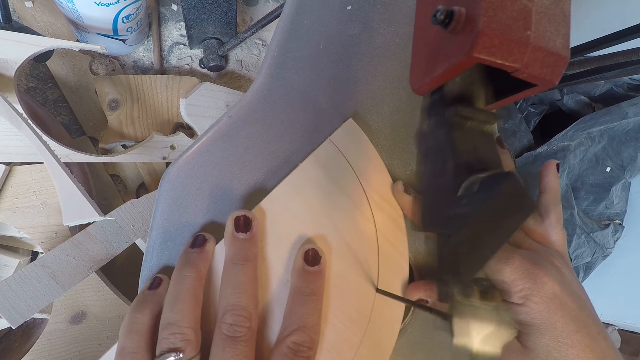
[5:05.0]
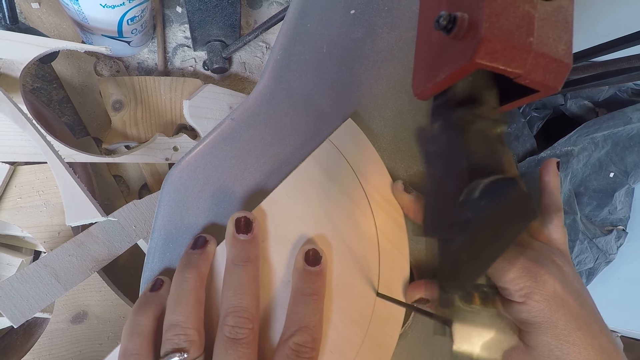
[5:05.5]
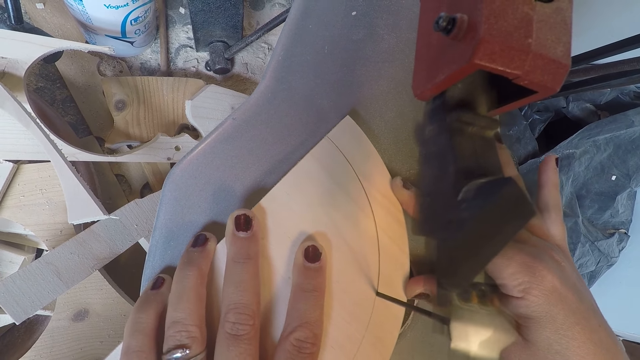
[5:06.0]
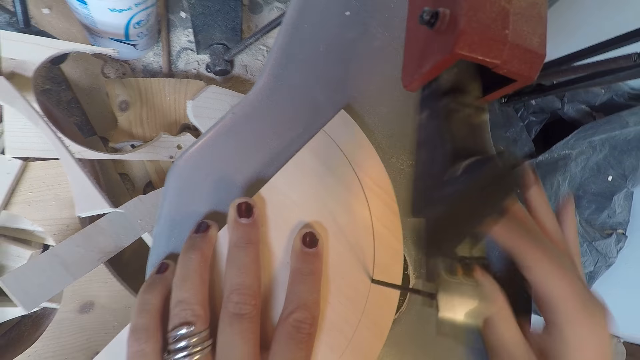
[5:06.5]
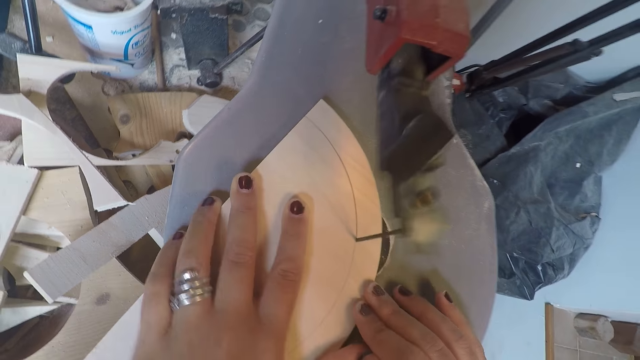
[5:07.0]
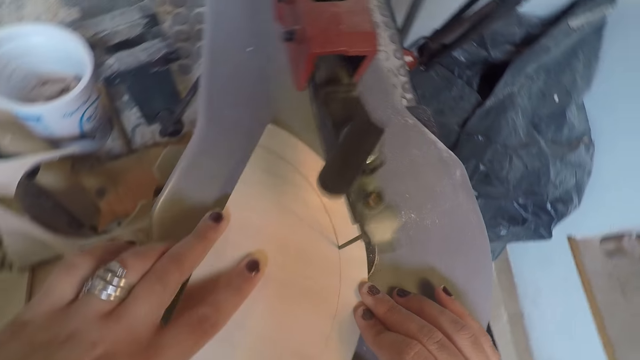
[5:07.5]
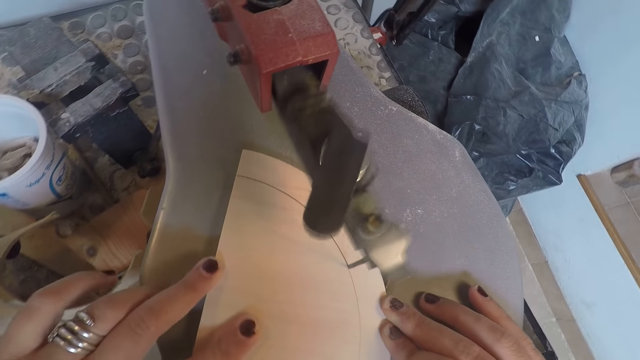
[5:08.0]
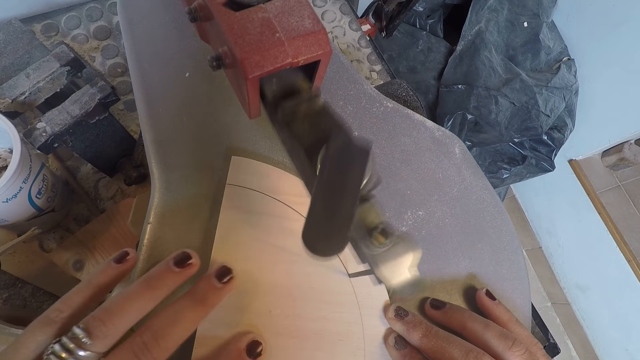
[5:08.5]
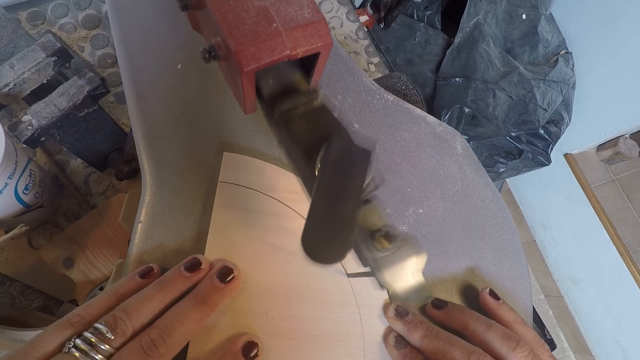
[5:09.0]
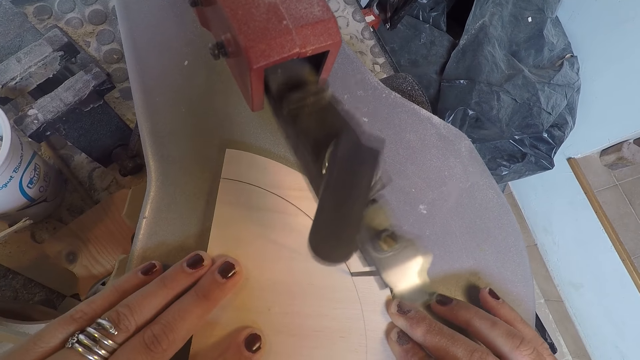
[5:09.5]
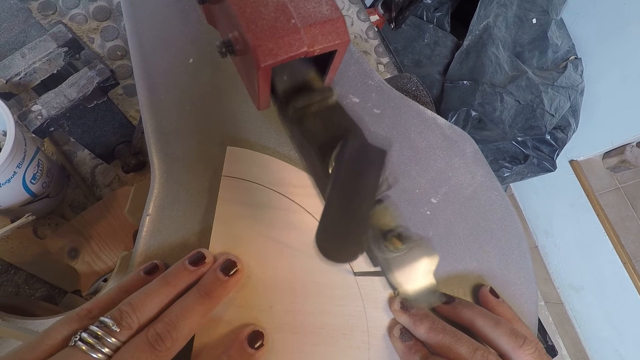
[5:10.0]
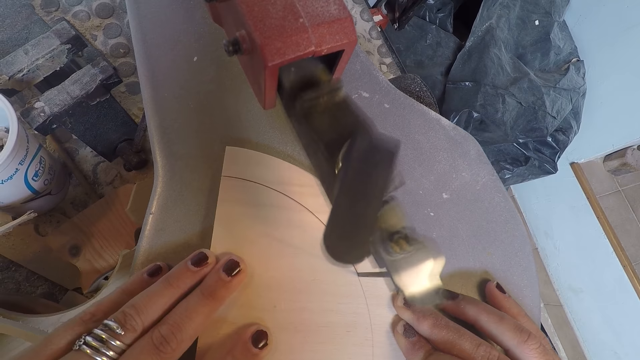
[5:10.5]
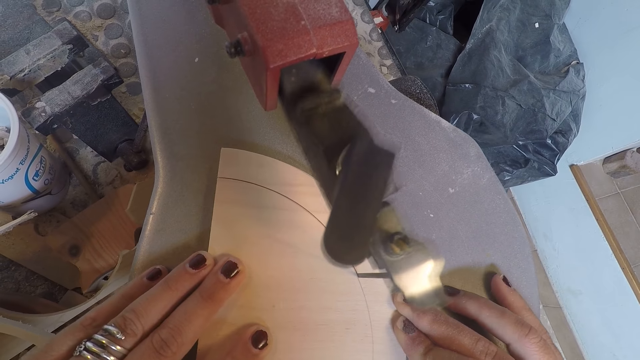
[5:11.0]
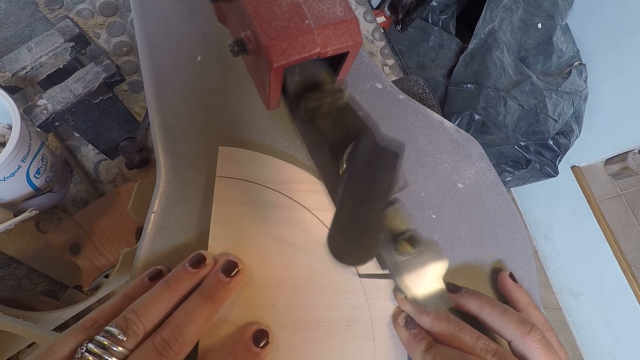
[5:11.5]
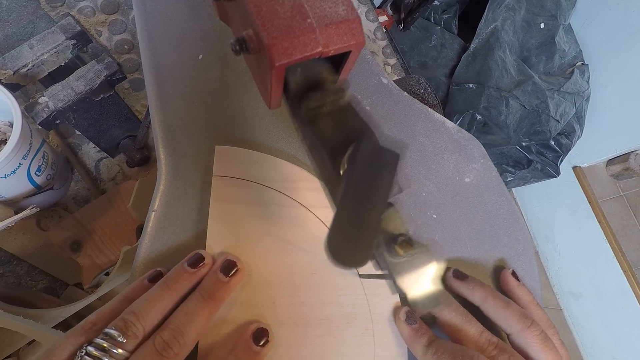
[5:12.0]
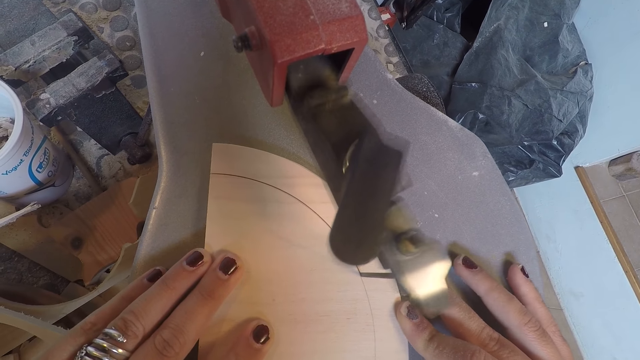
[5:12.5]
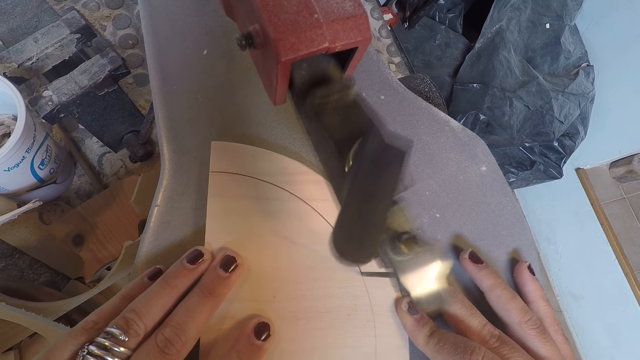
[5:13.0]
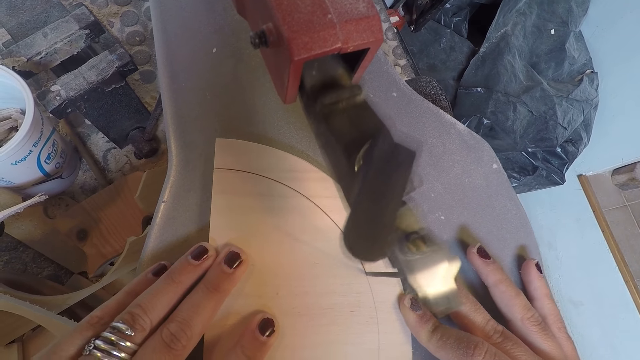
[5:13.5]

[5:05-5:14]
The camera wearer lifts her right hand from the plywood. She places her right hand on the plywood. She moves her left hand on the plywood. She cuts the plywood with the cutting machine.

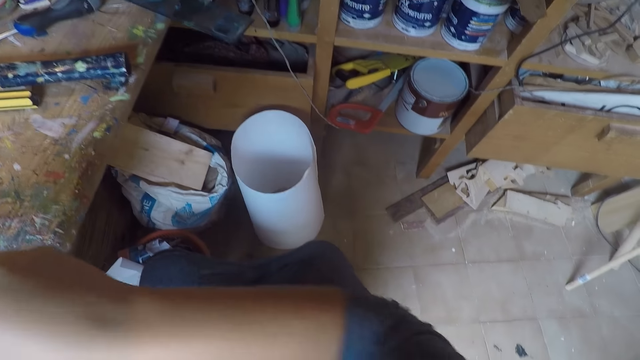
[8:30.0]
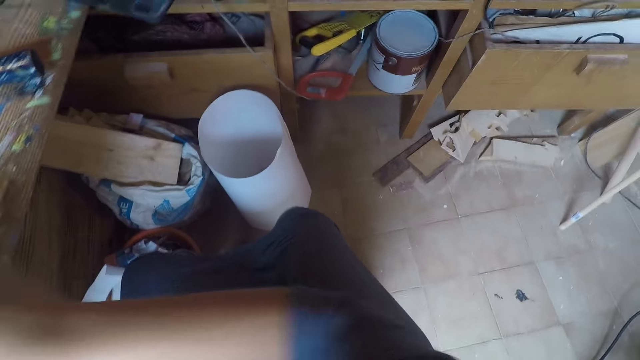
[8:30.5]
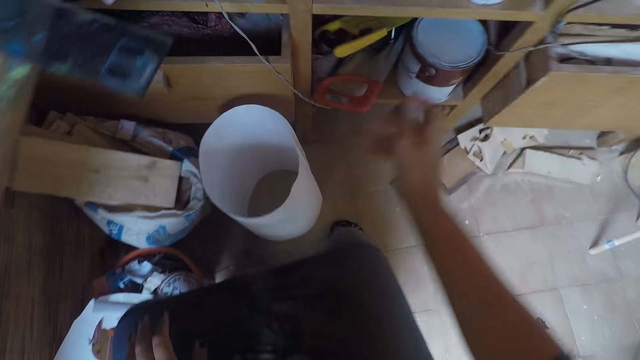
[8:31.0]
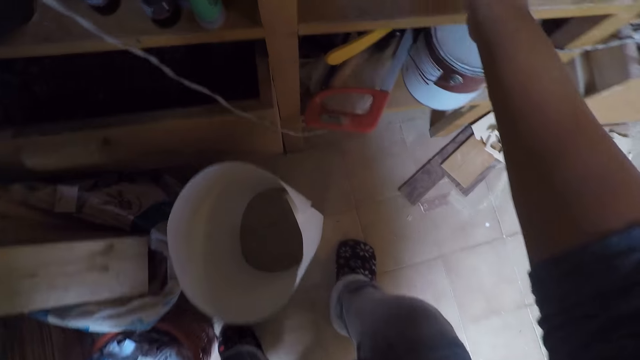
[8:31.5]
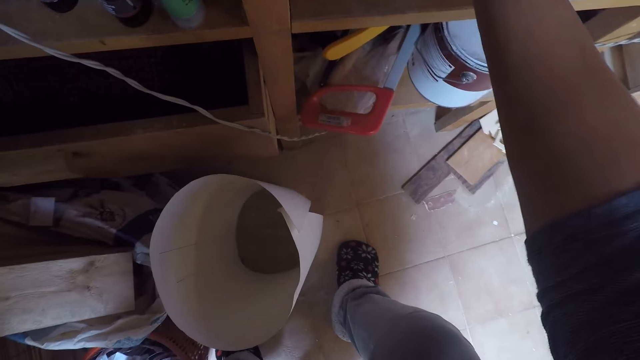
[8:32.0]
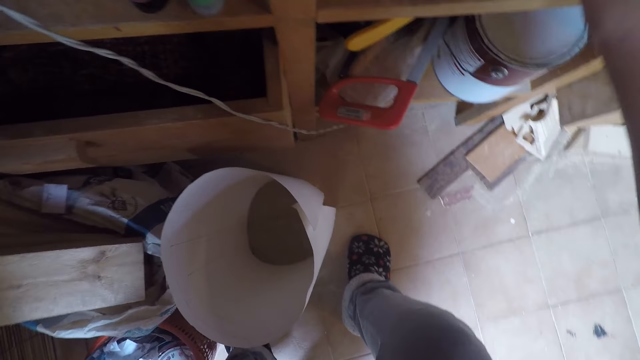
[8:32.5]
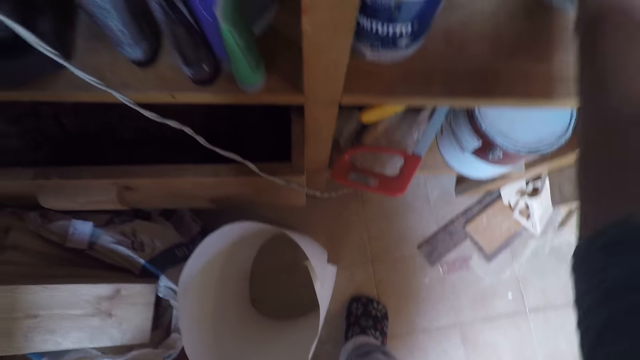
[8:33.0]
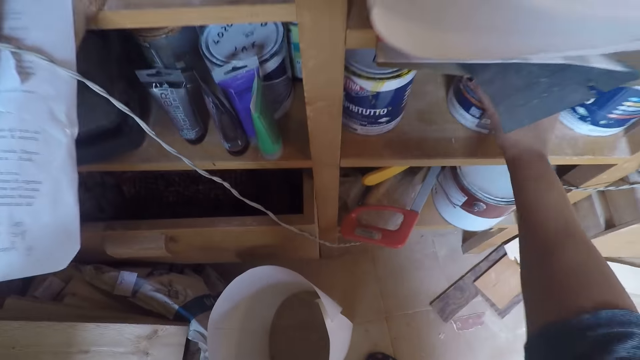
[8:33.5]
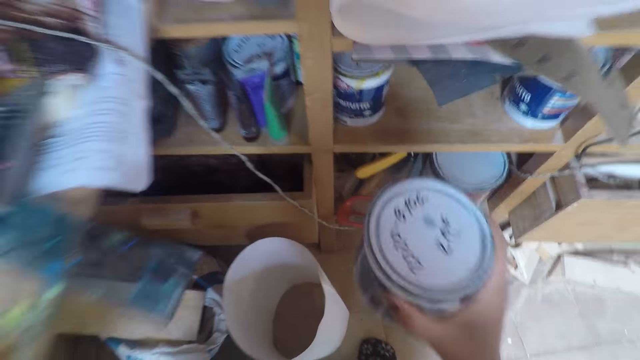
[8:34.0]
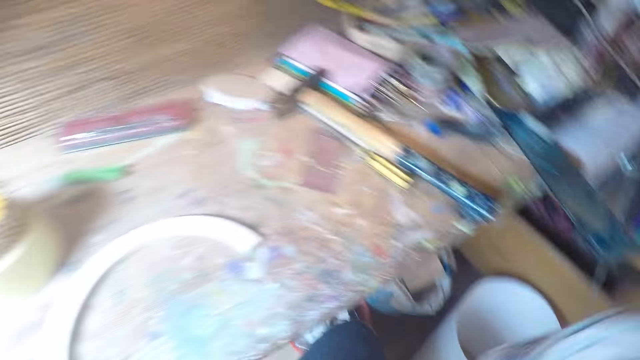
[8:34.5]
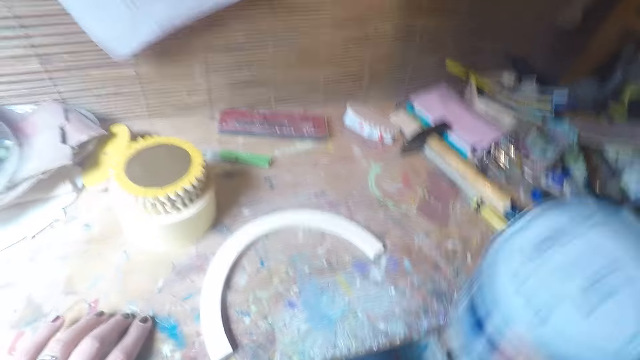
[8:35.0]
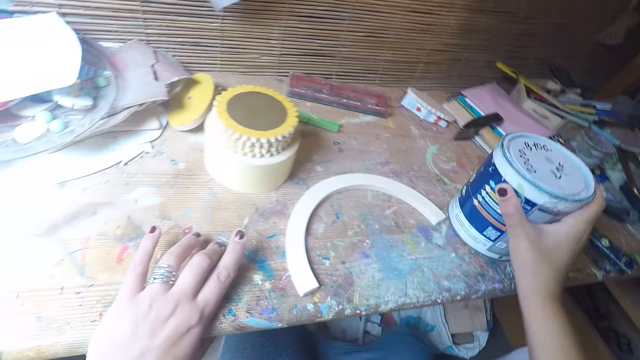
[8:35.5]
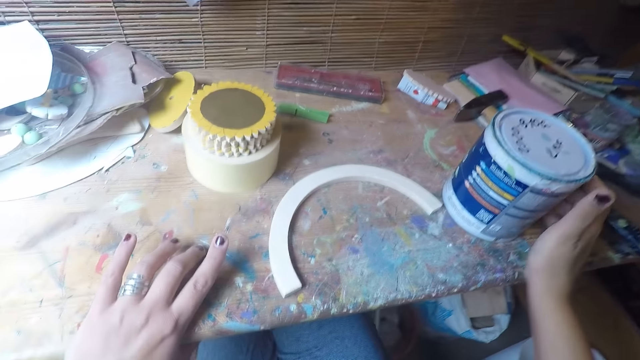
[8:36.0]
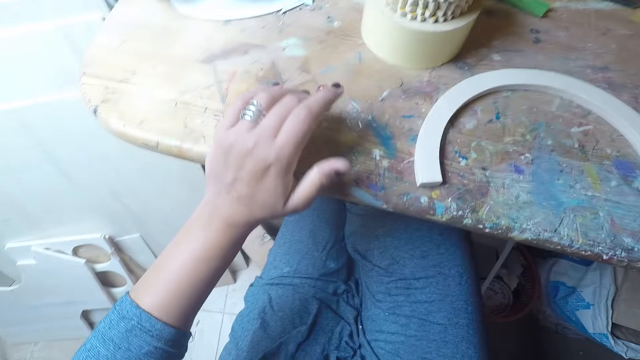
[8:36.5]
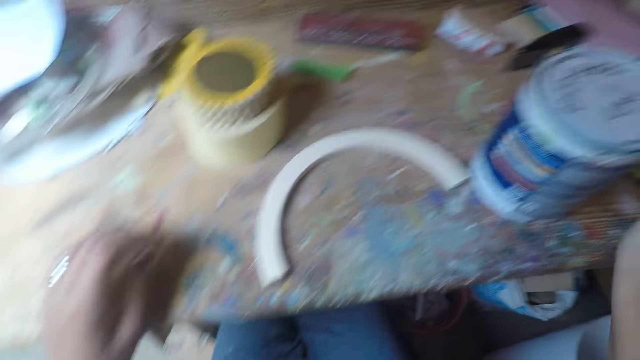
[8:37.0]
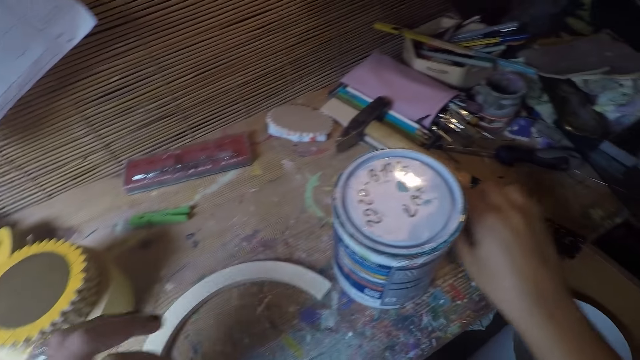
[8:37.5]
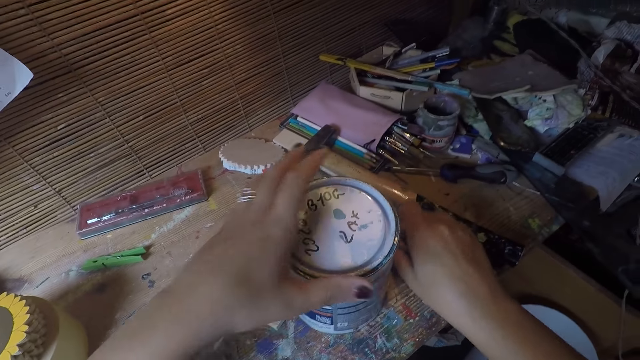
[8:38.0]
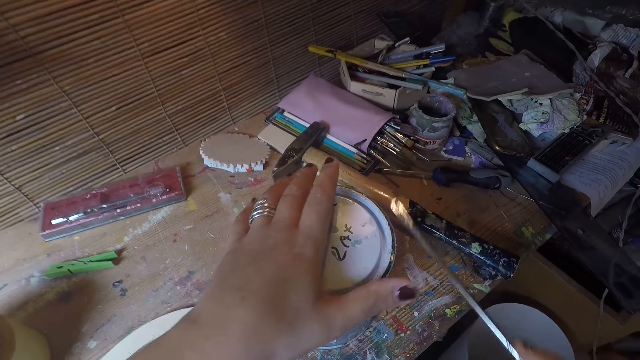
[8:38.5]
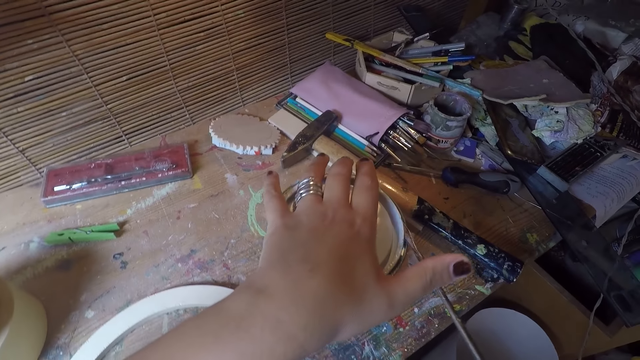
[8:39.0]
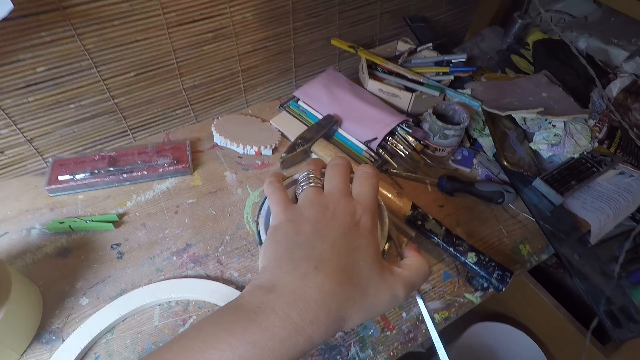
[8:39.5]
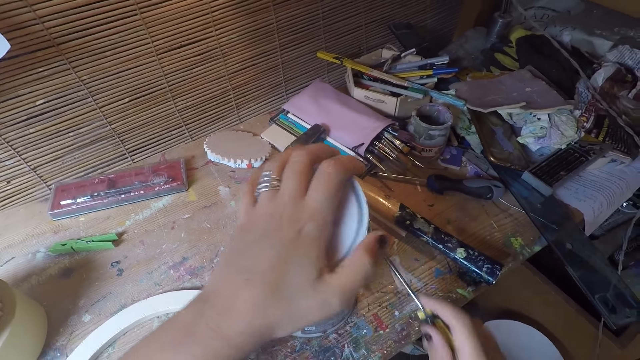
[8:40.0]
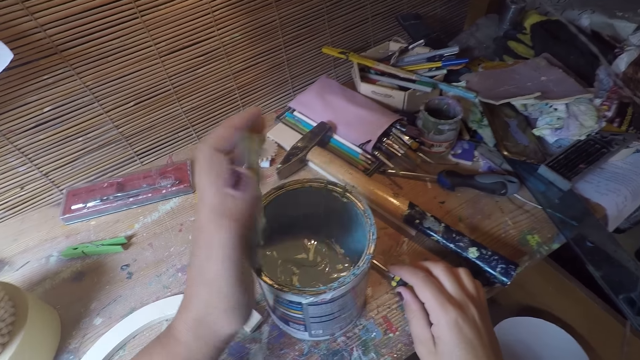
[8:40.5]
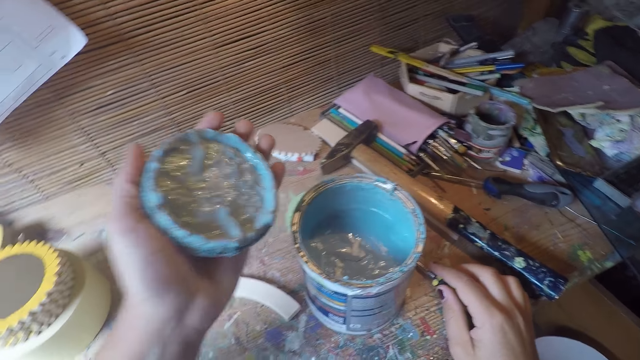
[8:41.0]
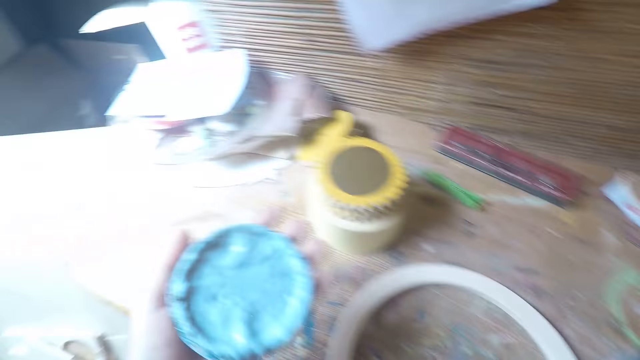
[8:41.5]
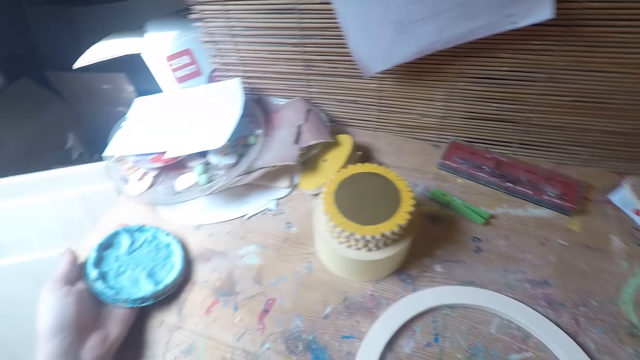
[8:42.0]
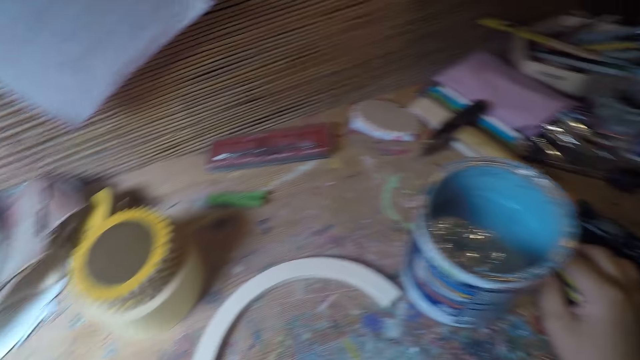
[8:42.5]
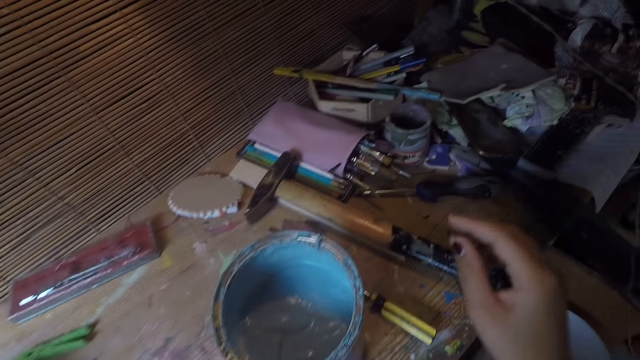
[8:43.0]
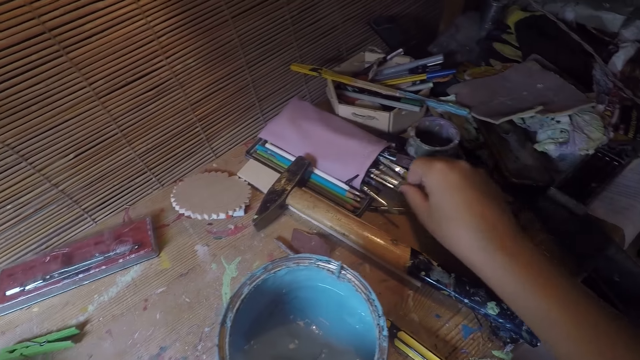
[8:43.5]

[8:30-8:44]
The camera wearer picks up a tin of paint from a shelf. She shakes the tin of paint. She drops the tin of paint on the table. She picks up a flat-head screwdriver from the table with her right hand. She places her left hand on the tin of paint. She opens the paint can lid with the flat-head screwdriver. She places the flat-head screwdriver on the table. She places the paint can lid on the table. She turns to the right. She picks up a painting brush on the table.
